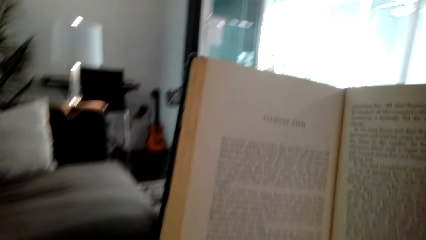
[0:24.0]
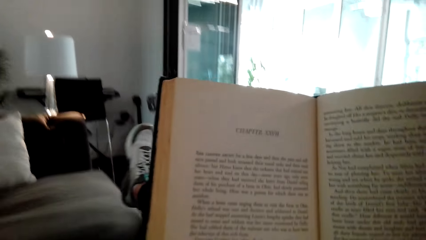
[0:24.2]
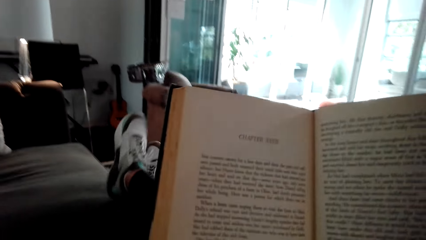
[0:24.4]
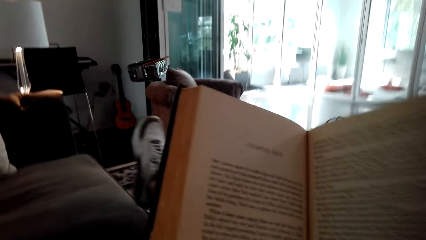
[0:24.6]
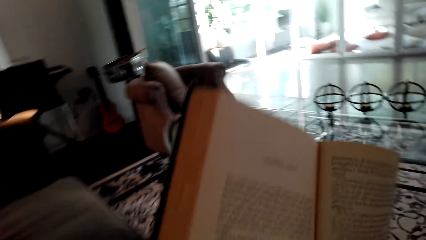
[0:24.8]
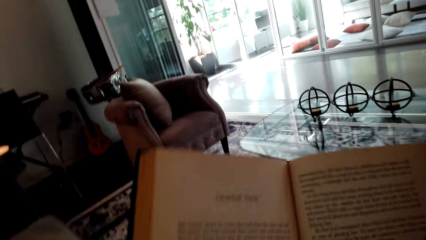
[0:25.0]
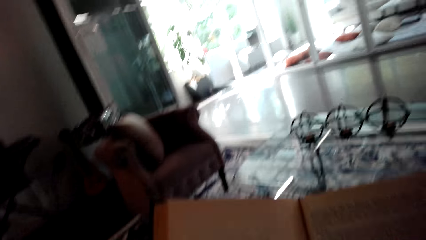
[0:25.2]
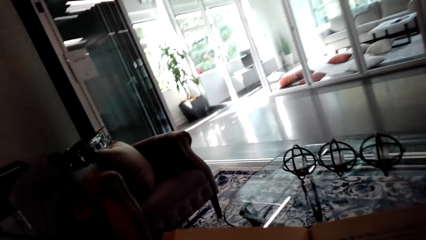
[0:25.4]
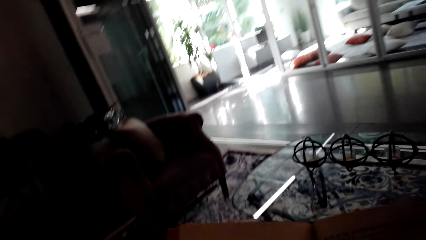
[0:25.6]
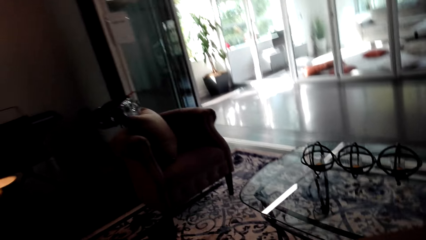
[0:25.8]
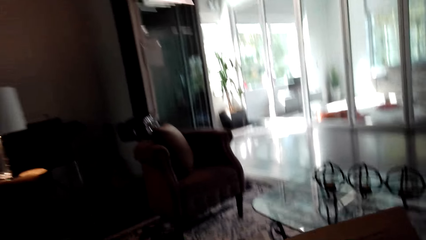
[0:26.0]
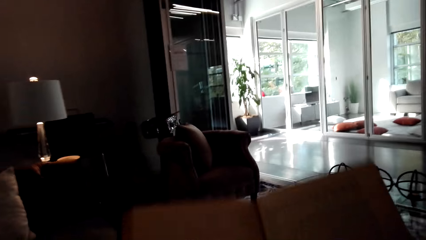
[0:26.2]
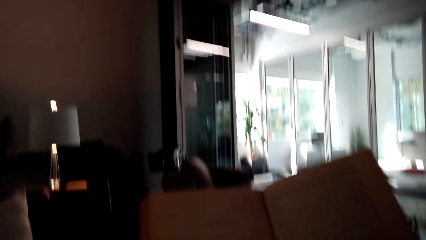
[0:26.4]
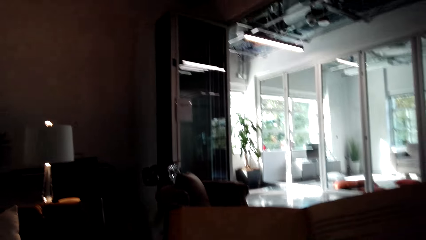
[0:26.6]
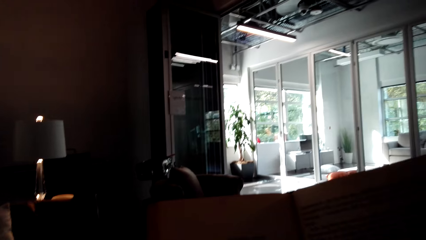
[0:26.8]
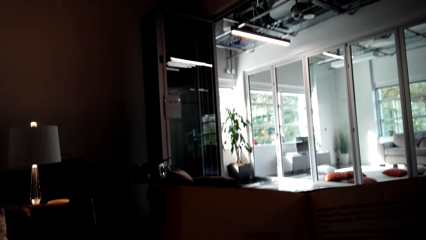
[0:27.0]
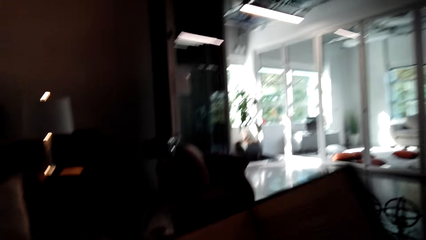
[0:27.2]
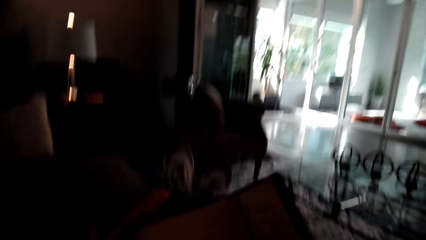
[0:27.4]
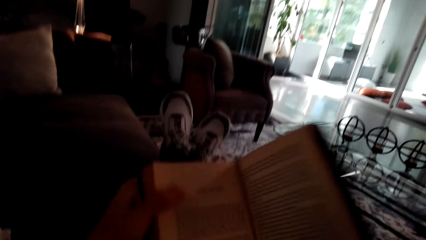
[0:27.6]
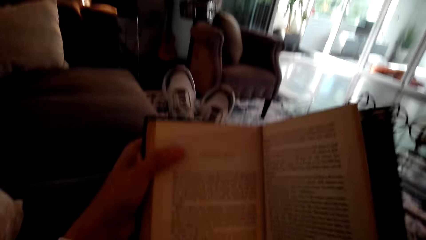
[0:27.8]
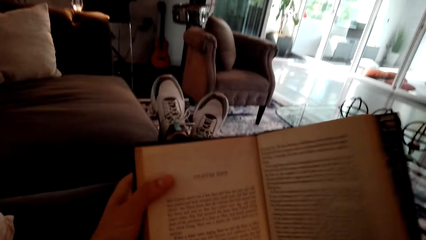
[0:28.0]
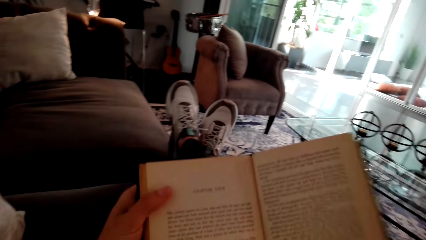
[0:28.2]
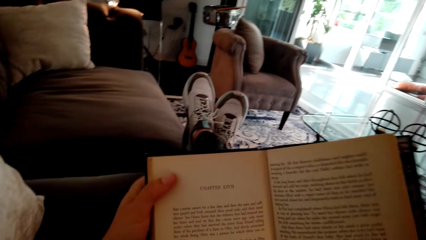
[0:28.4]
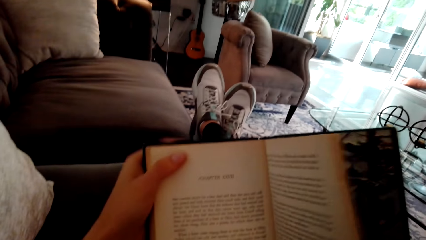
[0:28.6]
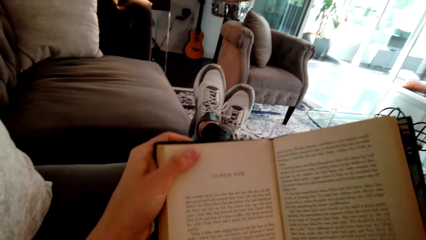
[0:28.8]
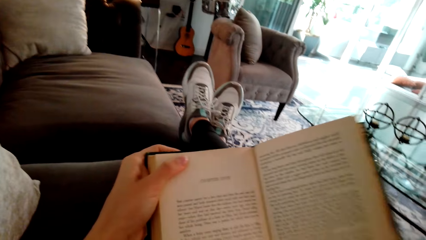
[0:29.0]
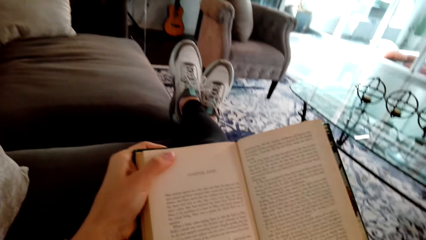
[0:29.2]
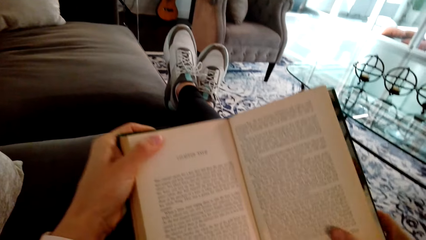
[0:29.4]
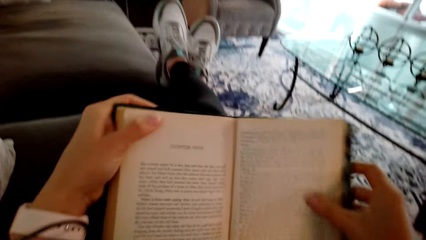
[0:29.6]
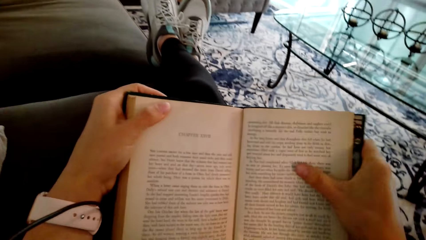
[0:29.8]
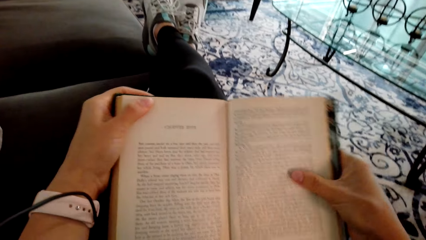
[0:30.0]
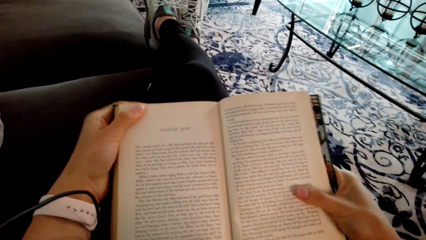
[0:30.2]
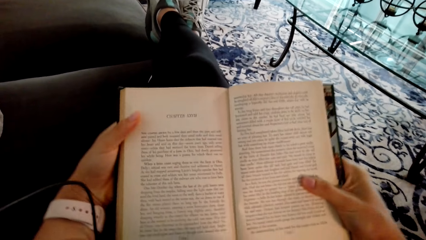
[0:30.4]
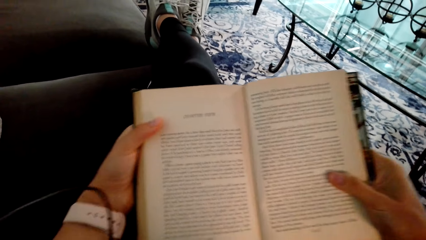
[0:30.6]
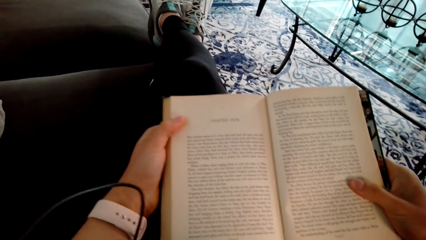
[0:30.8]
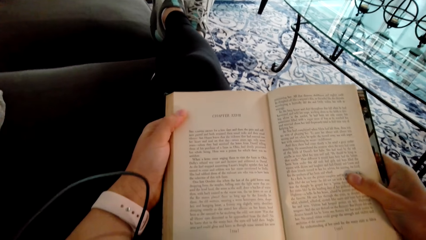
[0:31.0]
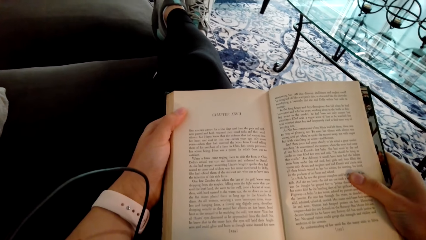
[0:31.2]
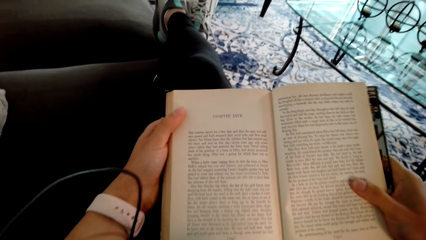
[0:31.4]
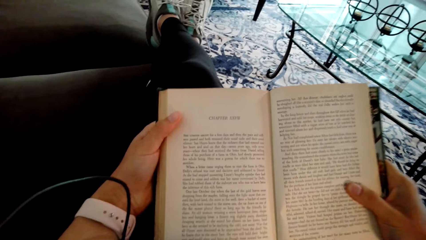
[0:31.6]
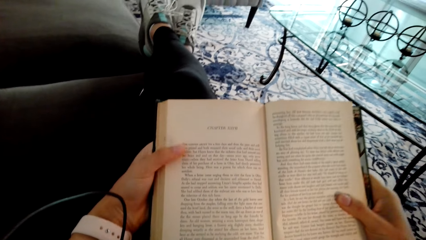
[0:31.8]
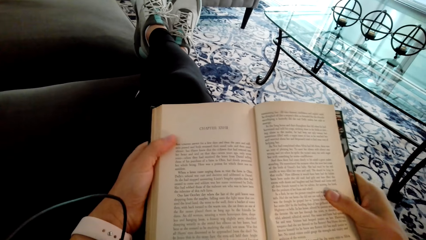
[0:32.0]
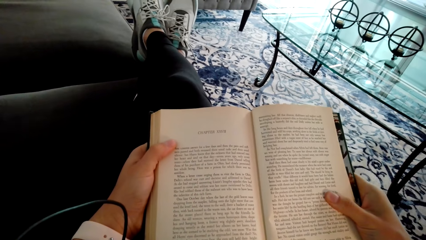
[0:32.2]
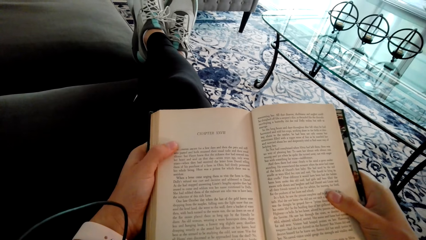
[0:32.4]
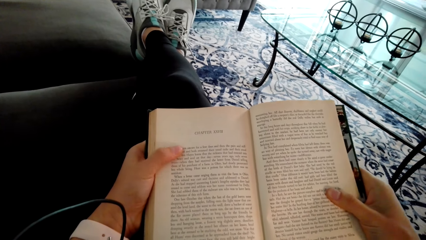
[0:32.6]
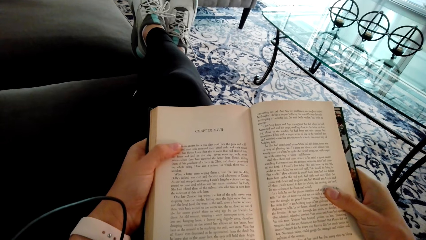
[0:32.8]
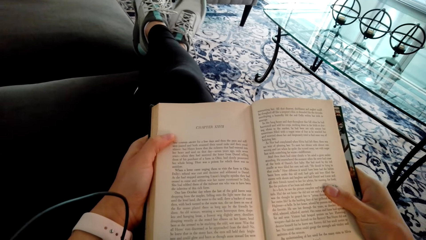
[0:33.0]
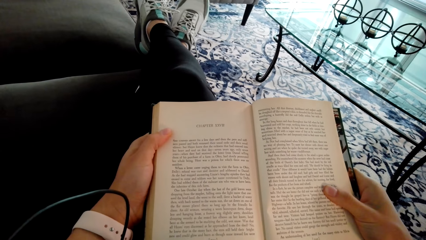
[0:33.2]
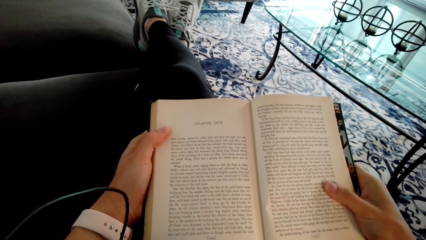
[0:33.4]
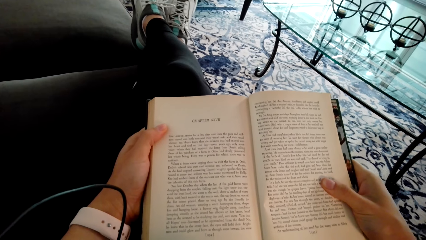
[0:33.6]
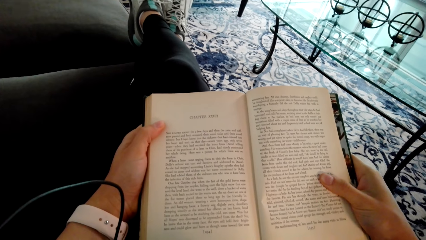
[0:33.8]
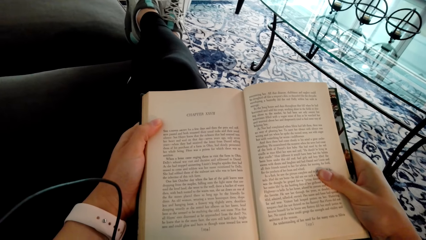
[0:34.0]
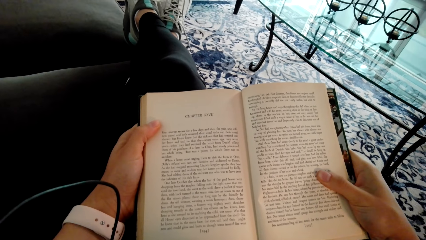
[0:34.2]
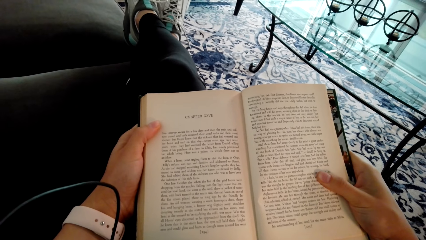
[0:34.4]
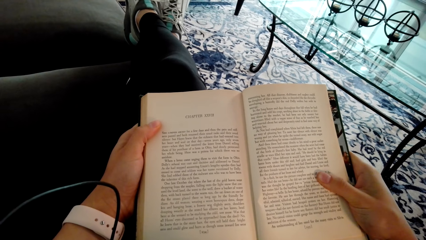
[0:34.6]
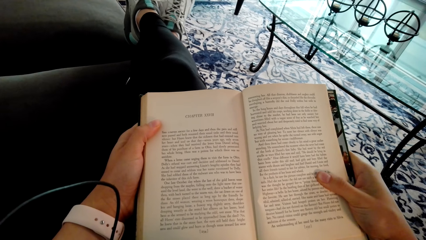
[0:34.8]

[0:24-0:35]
The camera wearer sits down. They read a book. They look around. They read the book.

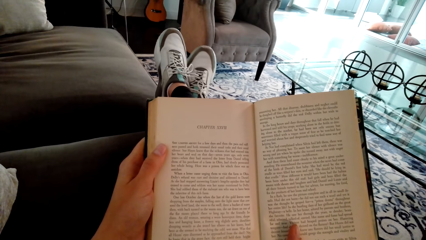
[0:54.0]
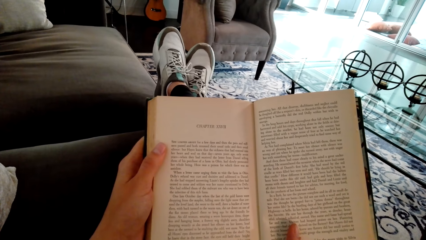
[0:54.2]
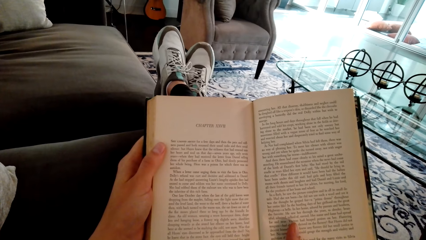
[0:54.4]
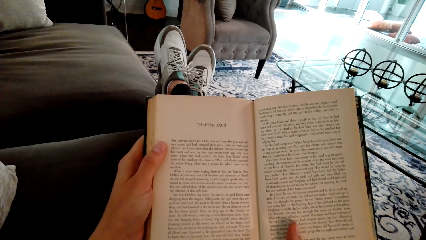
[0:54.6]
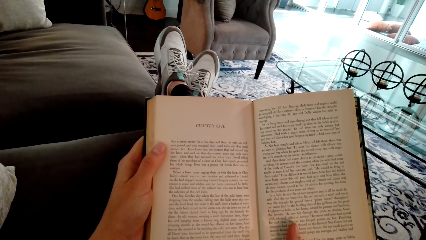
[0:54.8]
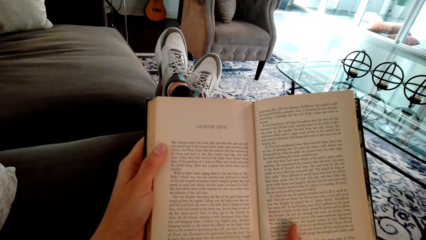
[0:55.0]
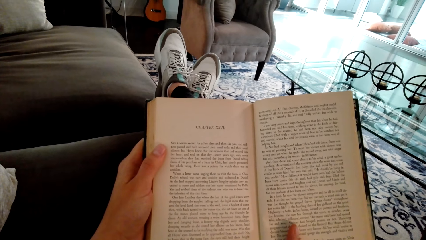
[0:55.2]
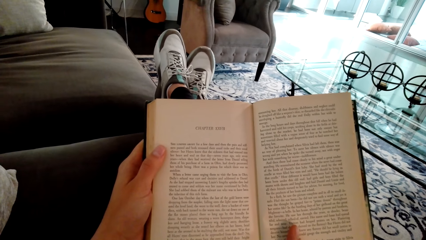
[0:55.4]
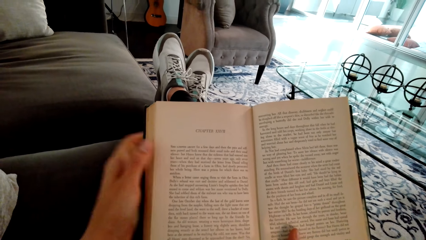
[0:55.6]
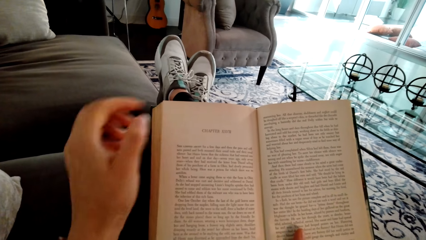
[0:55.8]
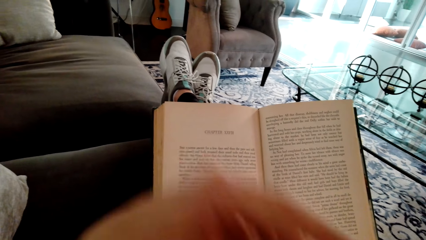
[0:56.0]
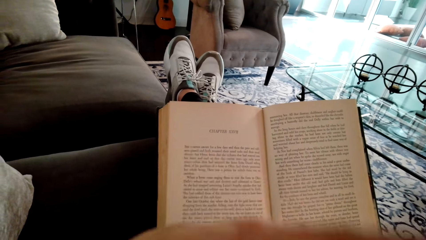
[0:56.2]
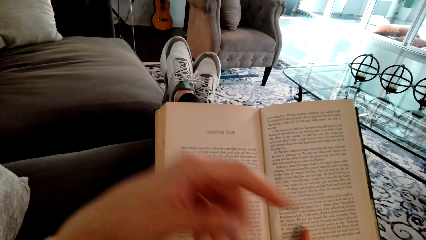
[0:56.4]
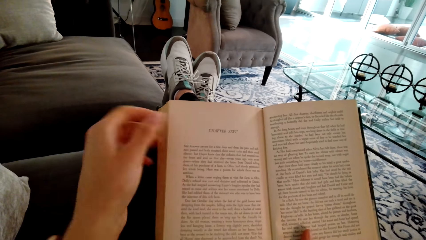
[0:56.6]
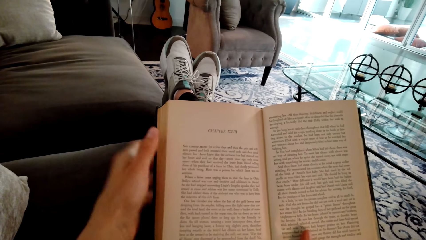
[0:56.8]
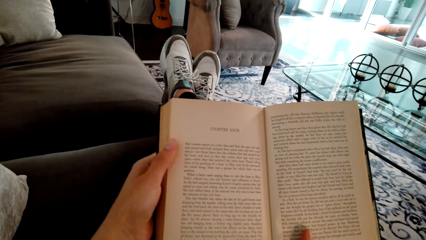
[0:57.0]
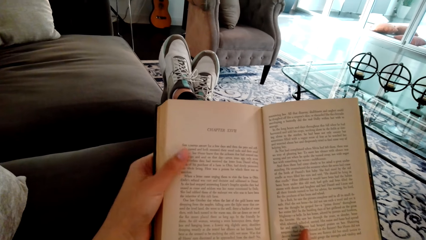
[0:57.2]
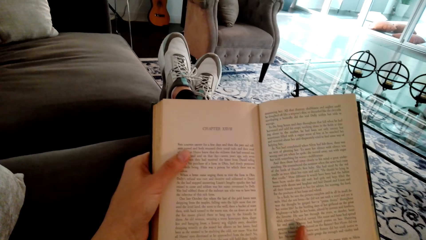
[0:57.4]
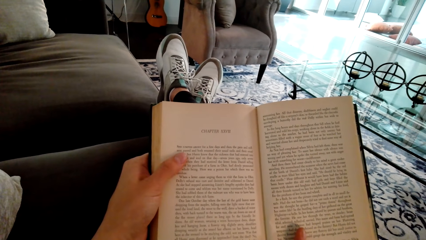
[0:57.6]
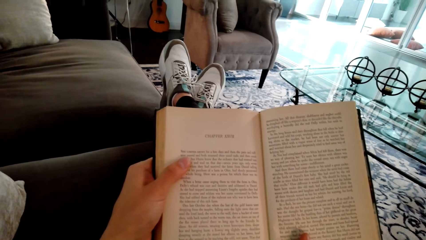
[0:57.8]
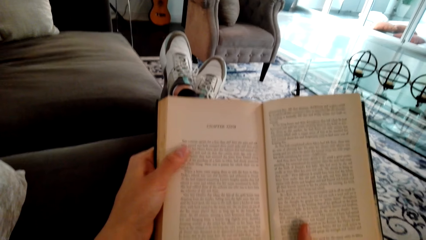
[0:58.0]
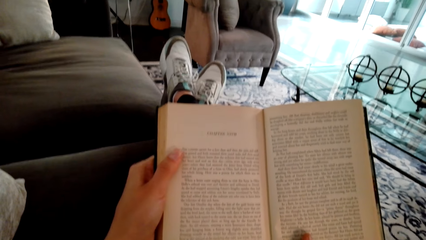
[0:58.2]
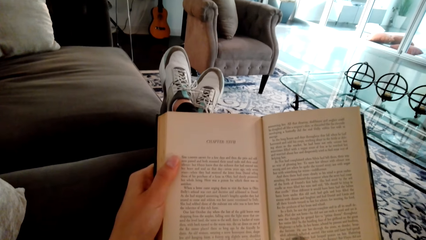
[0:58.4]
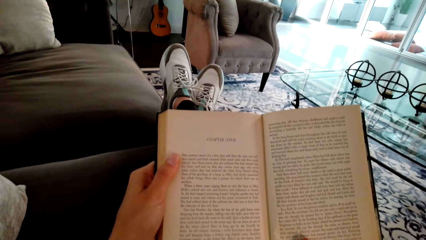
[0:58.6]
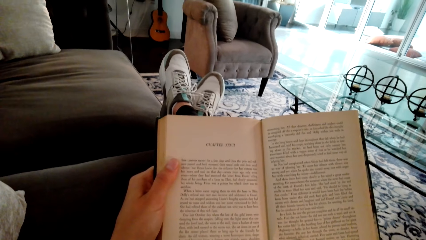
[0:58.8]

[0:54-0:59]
The camera wearer uses a gesture.
